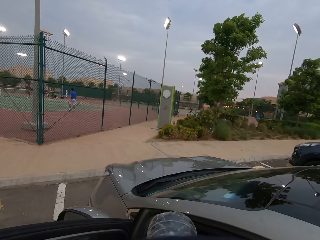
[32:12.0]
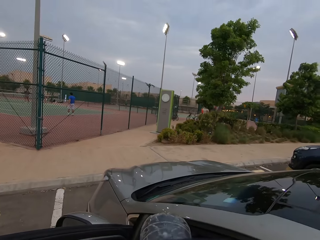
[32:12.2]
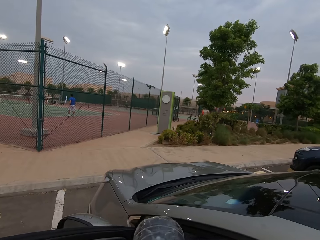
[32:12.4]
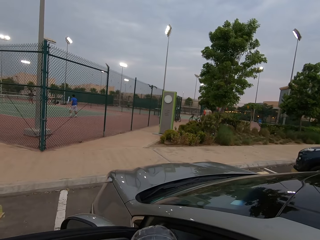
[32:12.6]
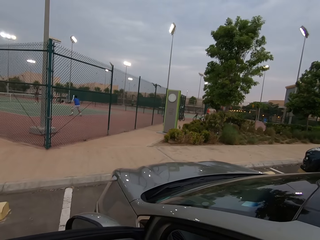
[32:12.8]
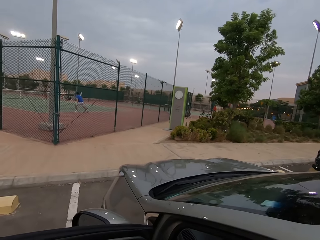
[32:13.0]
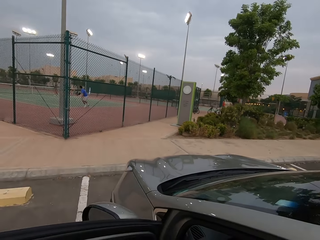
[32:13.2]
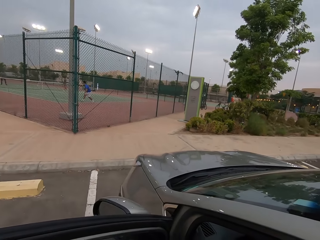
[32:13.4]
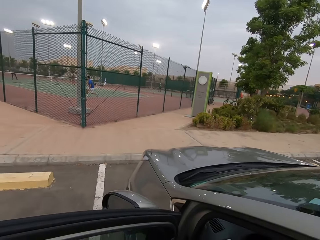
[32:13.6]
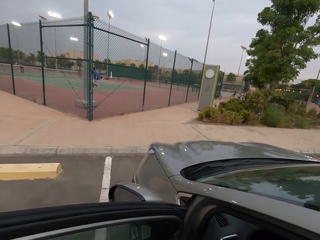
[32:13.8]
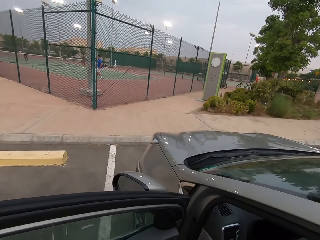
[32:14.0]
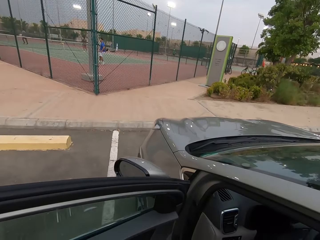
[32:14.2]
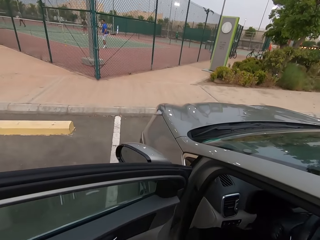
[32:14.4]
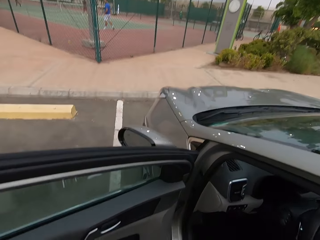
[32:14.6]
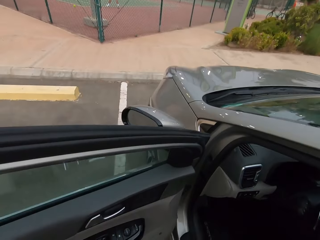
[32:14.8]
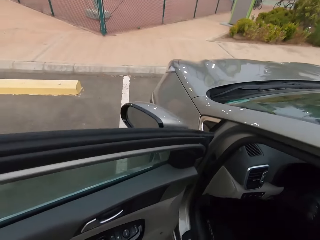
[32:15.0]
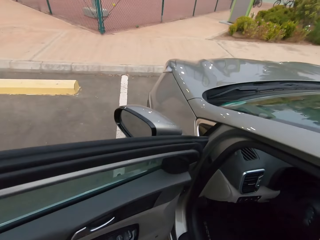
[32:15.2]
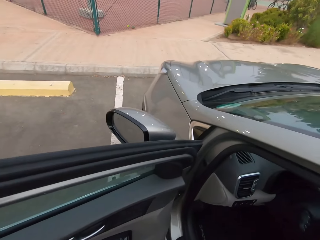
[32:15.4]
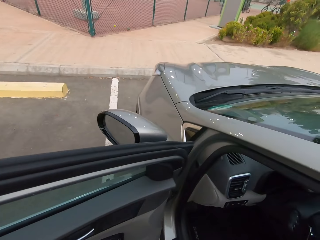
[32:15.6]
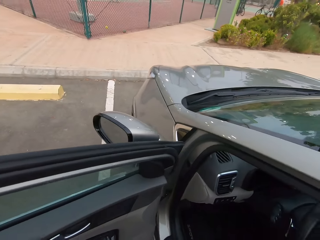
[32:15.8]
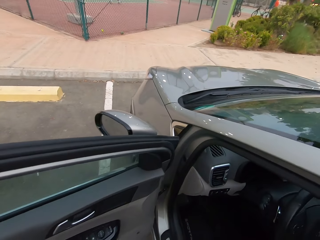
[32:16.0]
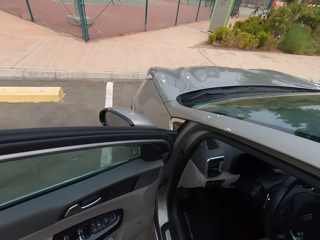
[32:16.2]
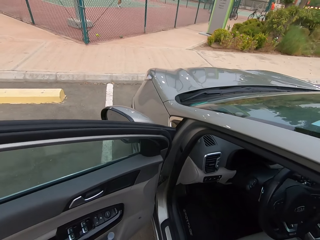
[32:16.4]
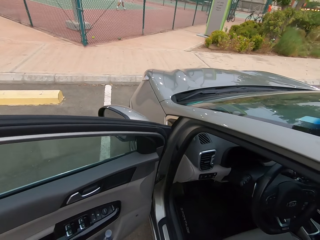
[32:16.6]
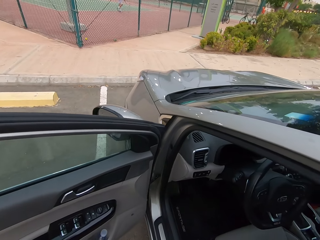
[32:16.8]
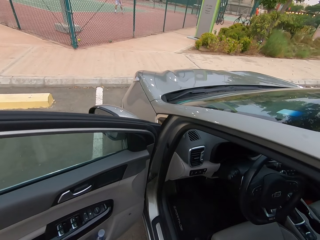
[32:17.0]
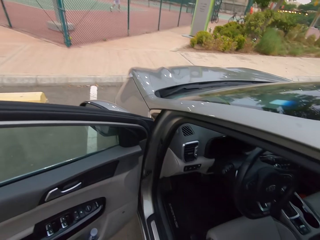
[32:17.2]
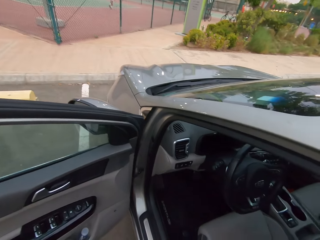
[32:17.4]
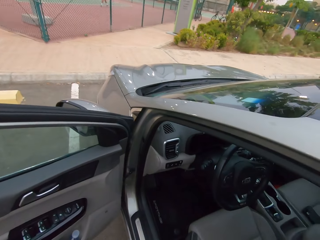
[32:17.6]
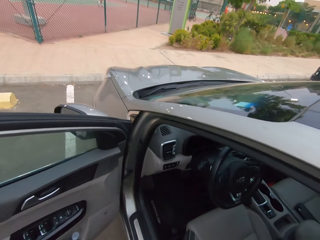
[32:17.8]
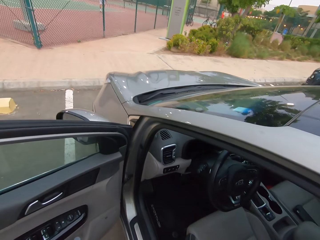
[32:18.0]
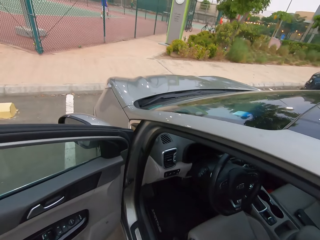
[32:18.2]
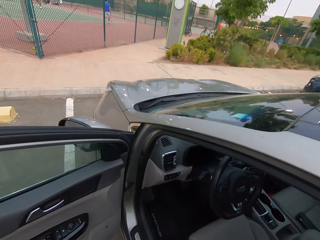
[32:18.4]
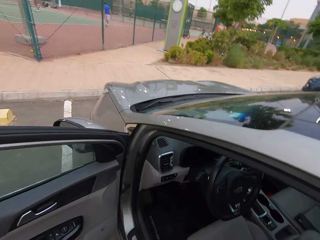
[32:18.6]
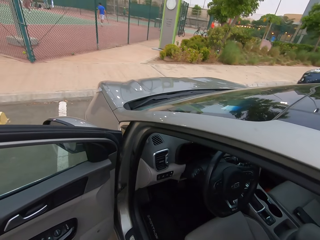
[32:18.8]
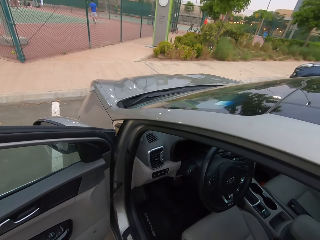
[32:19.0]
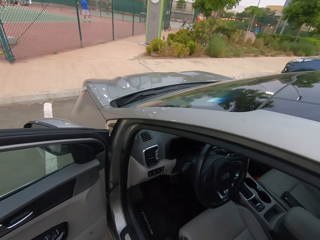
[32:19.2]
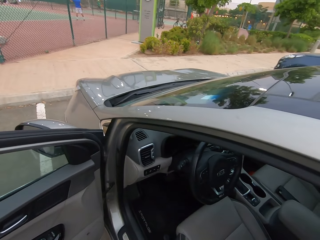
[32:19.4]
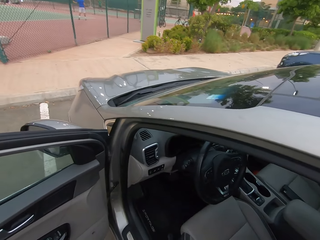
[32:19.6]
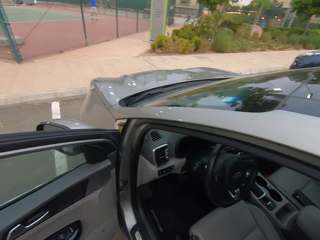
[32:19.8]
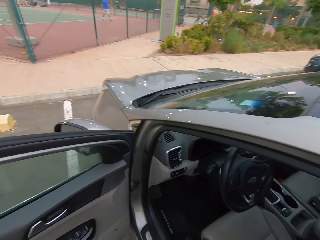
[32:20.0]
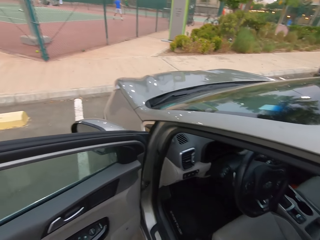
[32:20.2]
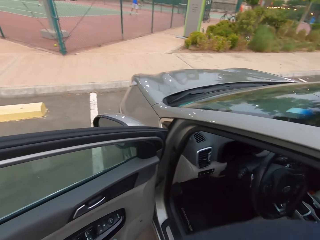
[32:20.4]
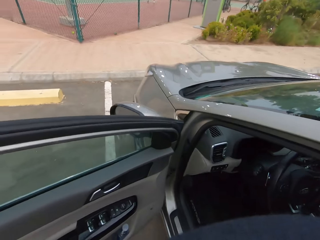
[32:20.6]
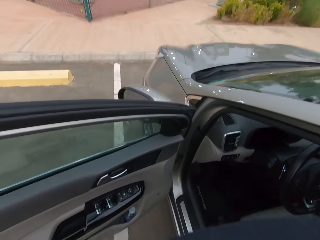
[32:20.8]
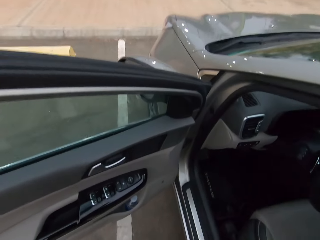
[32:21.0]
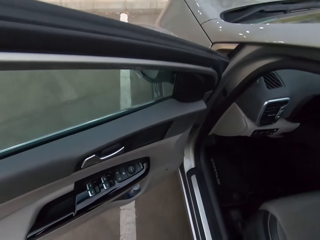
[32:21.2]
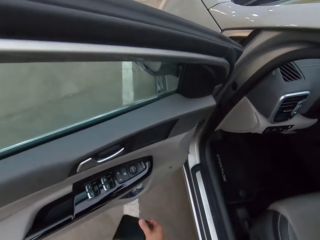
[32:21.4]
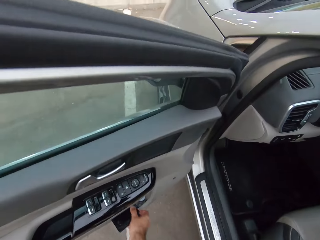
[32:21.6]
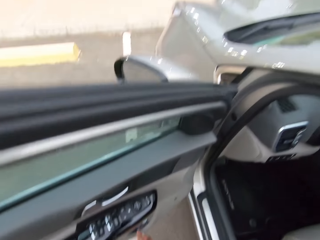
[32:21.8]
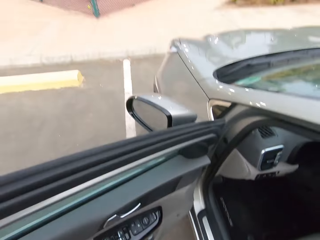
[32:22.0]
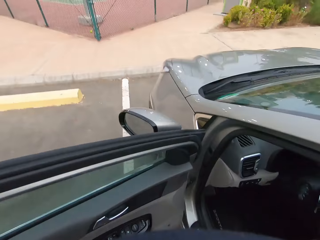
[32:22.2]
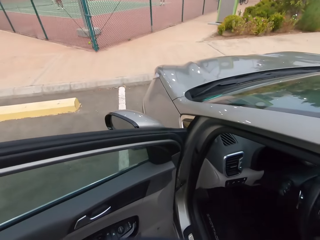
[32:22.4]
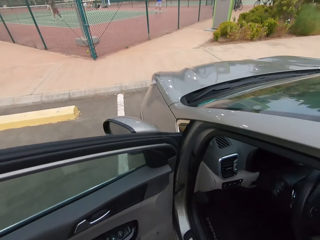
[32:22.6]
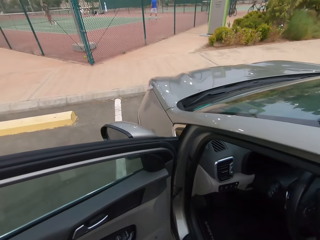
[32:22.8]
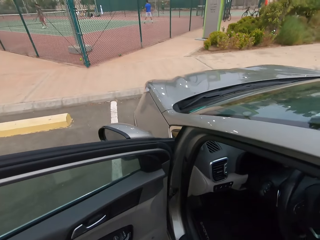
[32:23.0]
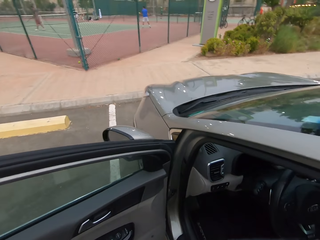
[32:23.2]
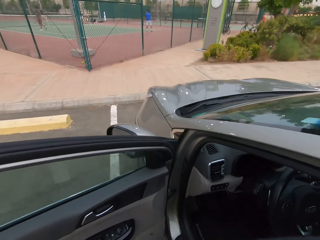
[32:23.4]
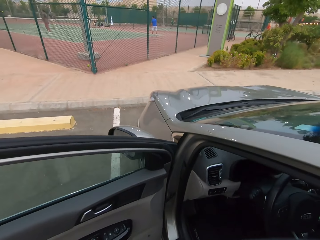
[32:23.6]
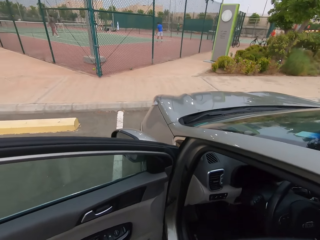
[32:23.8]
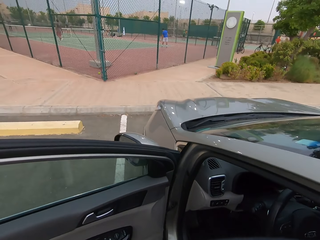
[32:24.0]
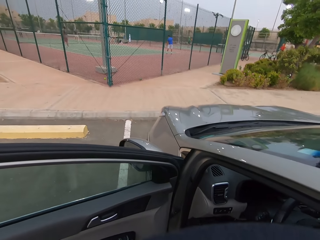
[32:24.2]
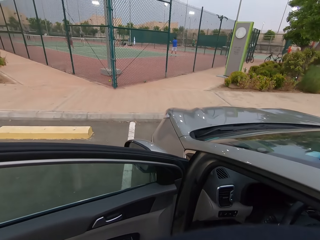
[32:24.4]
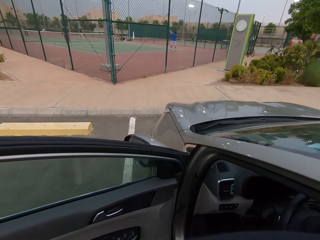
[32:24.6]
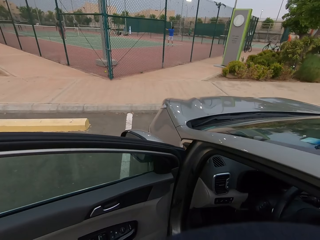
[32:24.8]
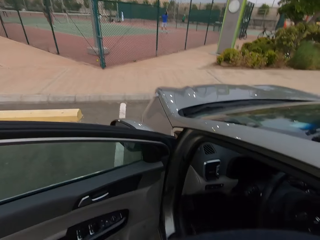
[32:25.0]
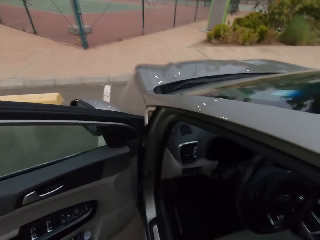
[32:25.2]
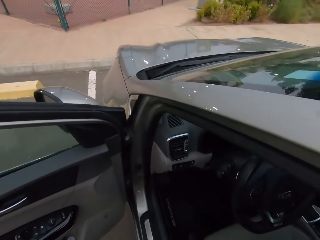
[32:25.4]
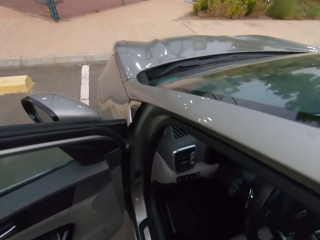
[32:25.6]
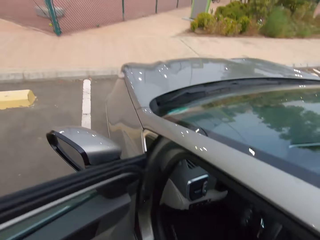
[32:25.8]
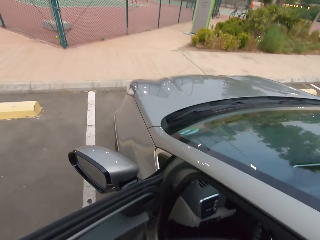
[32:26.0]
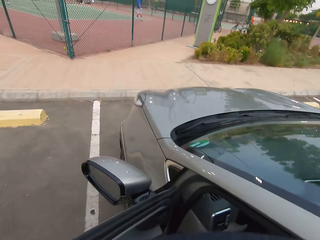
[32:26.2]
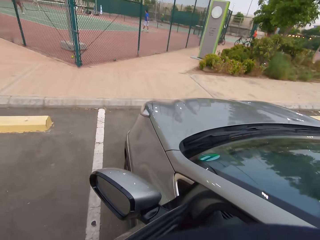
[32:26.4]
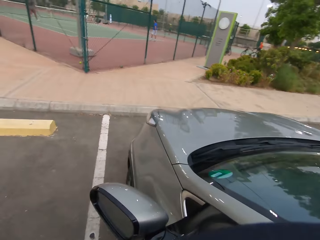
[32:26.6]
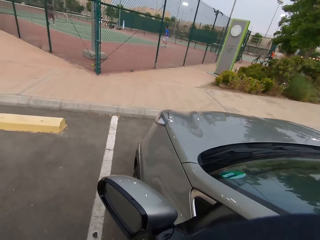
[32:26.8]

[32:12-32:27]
The camera wearer drinks water from a bottle. They look towards the tennis ball court. They look around a parking lot. They look at the front side of the car. They put a wallet in the car. They look around the parking lot.

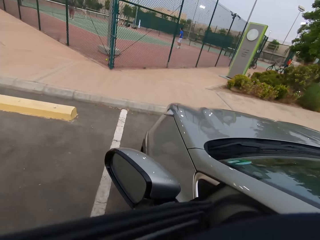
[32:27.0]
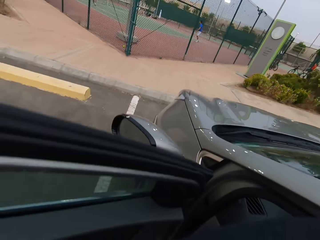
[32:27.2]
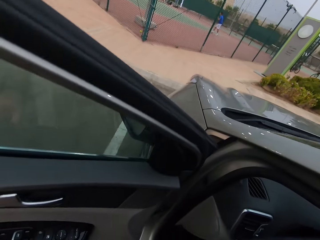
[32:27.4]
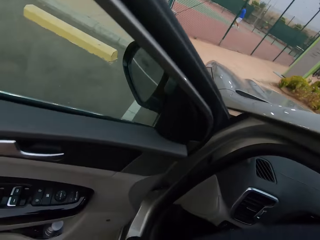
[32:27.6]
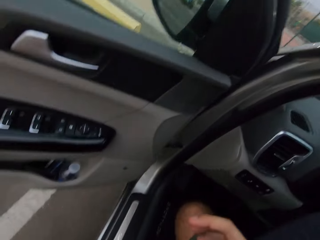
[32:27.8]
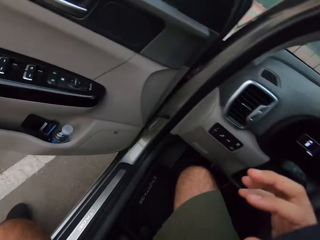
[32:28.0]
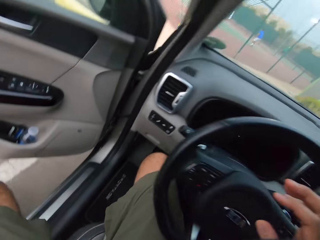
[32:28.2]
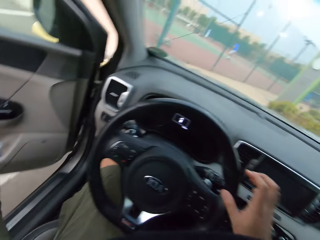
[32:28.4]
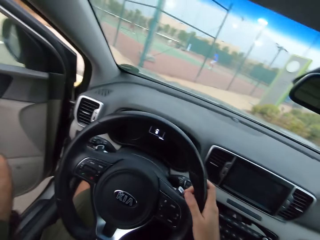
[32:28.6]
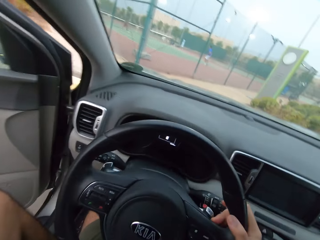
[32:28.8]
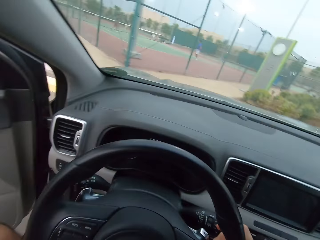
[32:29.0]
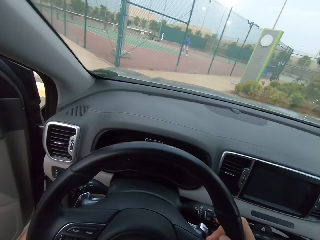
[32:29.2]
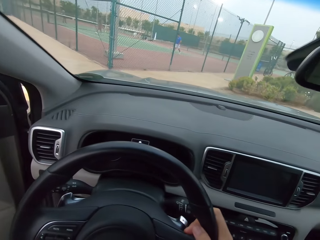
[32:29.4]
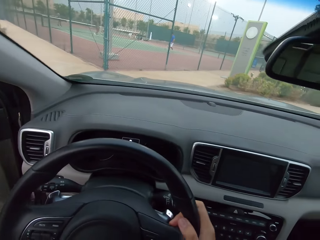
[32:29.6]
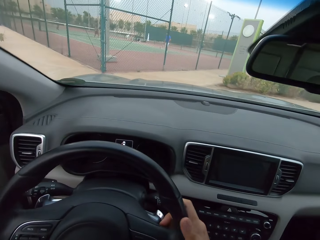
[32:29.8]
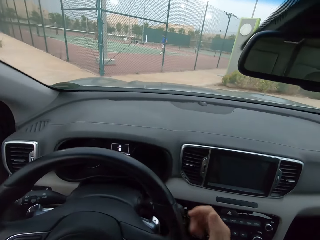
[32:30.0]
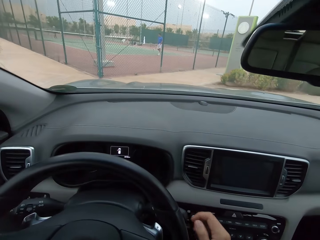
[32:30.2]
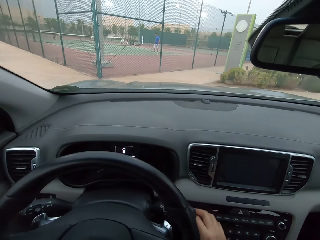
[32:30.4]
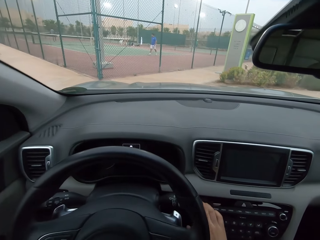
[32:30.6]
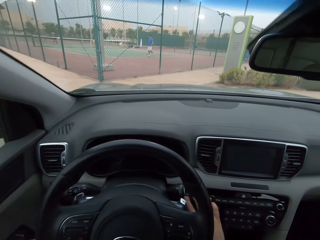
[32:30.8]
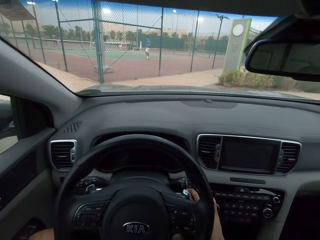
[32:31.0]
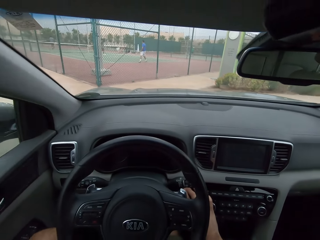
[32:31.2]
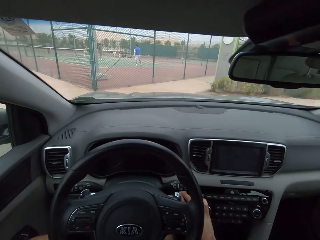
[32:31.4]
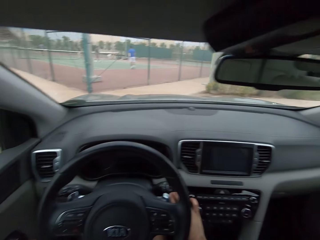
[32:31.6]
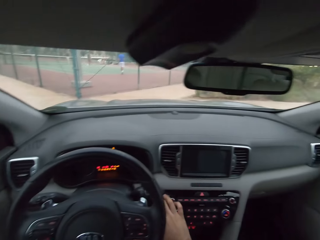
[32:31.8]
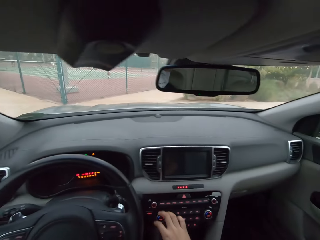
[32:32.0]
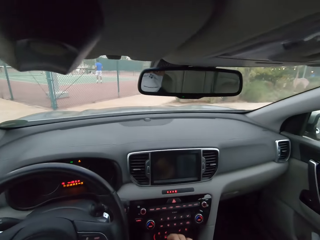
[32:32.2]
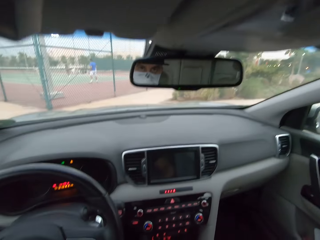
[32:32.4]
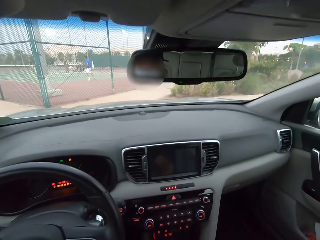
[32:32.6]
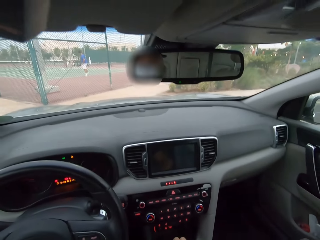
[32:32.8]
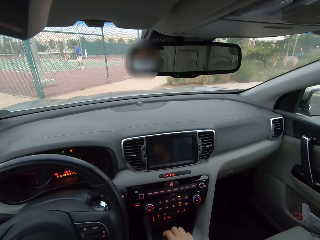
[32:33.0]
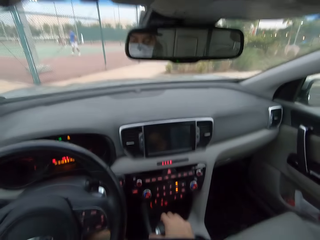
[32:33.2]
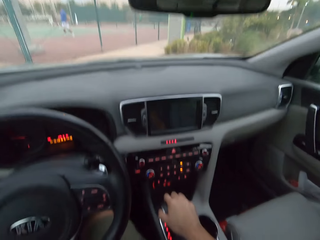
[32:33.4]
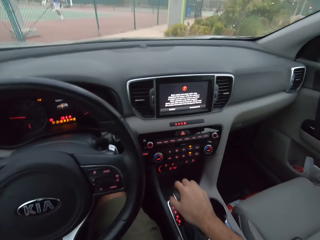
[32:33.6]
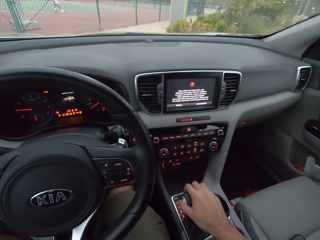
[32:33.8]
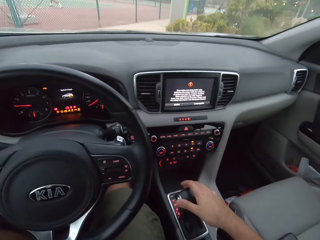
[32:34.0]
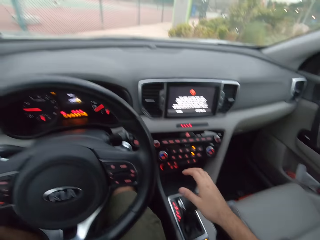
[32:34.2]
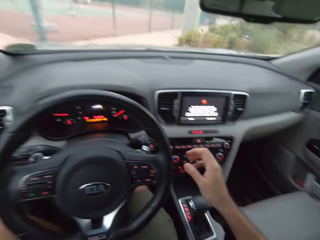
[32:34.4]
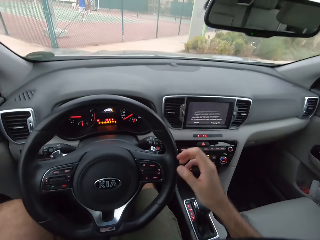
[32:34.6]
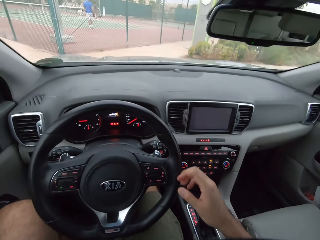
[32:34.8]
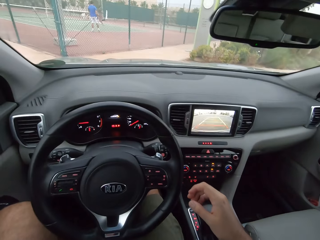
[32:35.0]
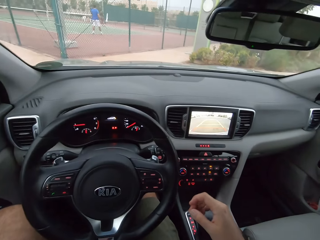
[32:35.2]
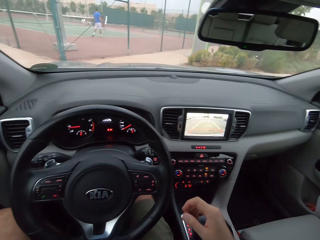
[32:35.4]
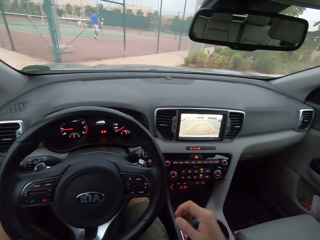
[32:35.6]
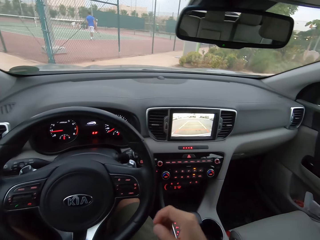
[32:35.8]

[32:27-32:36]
The camera wearer gets inside the car. They close the car door. They start the engine. They hold the gear.
